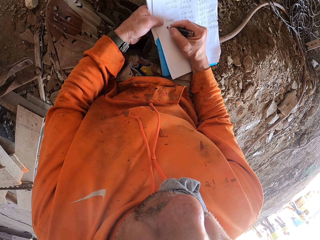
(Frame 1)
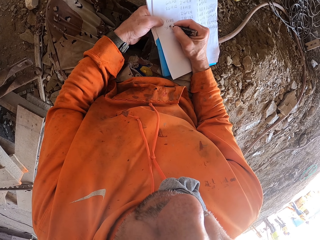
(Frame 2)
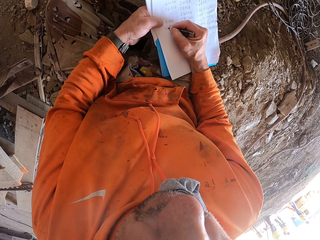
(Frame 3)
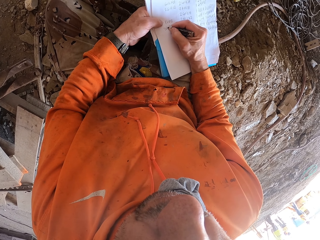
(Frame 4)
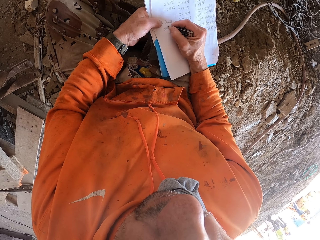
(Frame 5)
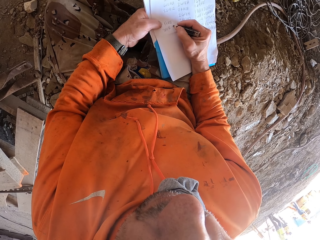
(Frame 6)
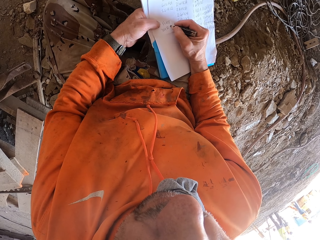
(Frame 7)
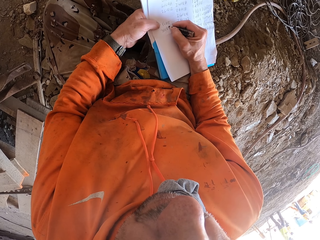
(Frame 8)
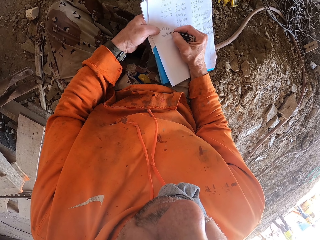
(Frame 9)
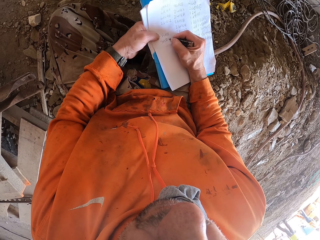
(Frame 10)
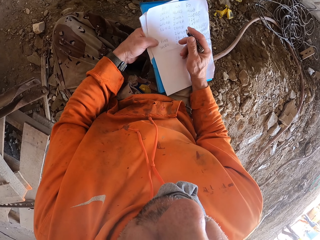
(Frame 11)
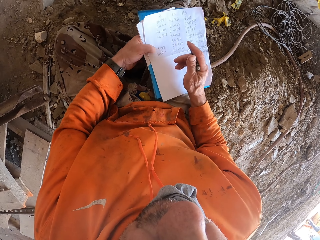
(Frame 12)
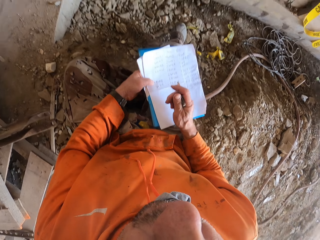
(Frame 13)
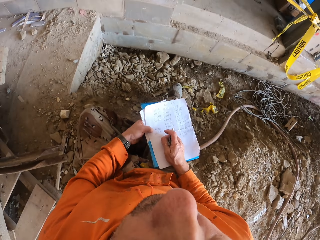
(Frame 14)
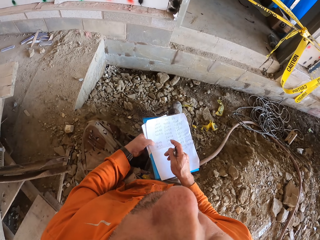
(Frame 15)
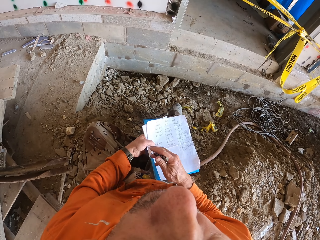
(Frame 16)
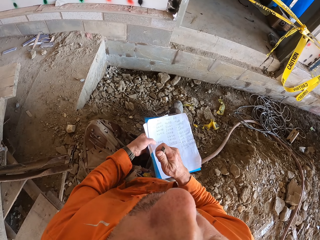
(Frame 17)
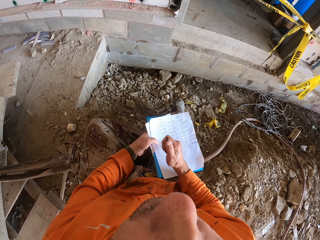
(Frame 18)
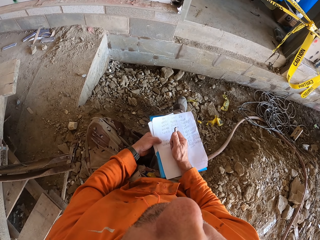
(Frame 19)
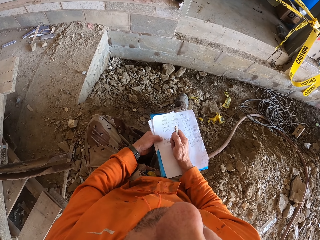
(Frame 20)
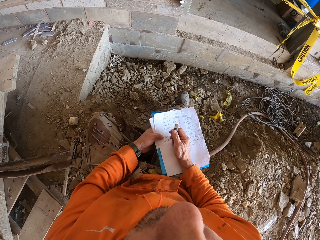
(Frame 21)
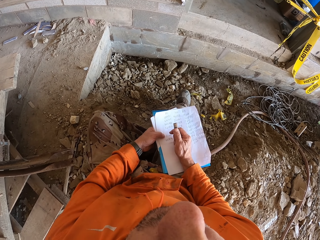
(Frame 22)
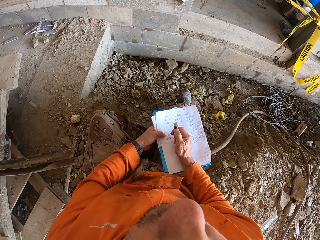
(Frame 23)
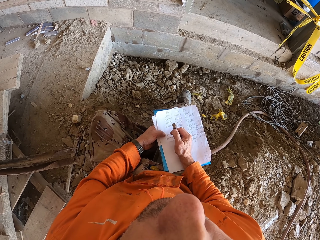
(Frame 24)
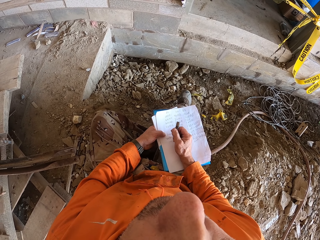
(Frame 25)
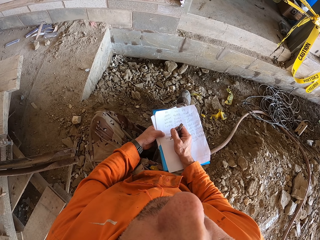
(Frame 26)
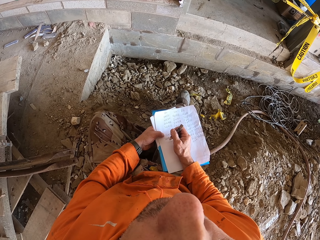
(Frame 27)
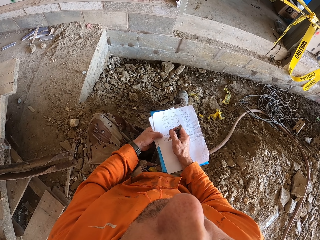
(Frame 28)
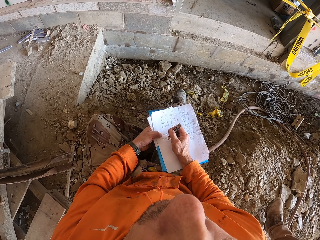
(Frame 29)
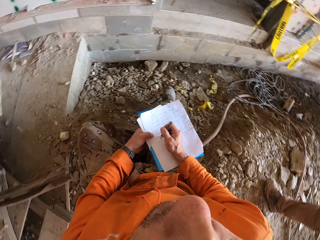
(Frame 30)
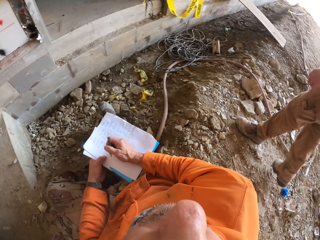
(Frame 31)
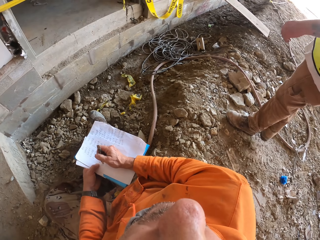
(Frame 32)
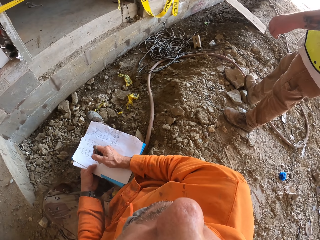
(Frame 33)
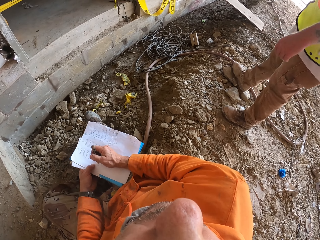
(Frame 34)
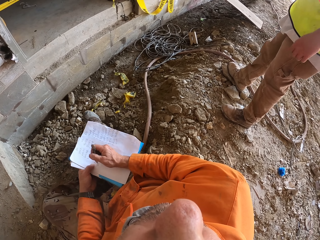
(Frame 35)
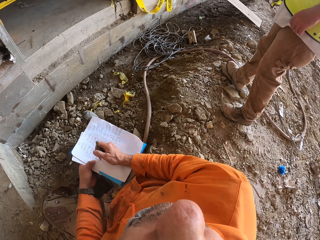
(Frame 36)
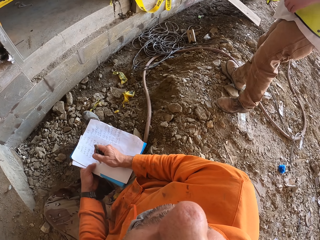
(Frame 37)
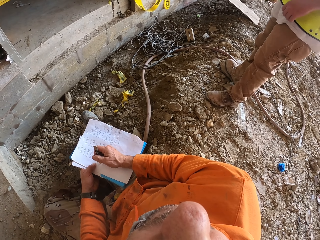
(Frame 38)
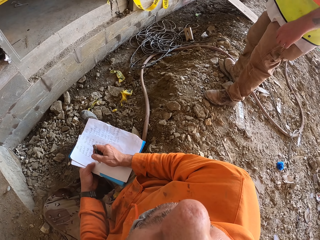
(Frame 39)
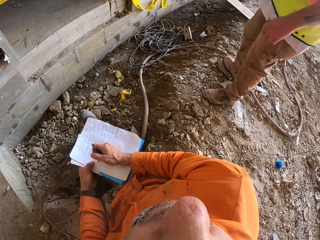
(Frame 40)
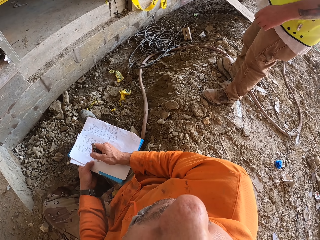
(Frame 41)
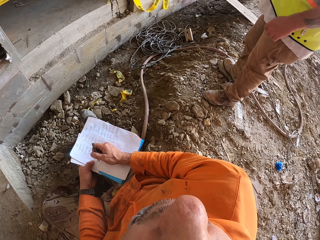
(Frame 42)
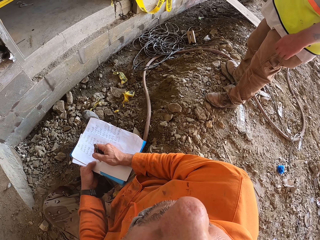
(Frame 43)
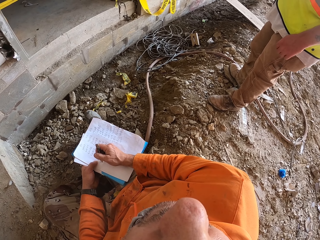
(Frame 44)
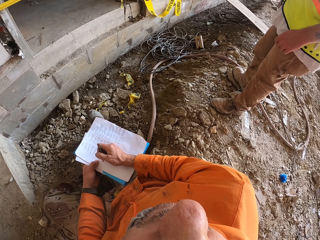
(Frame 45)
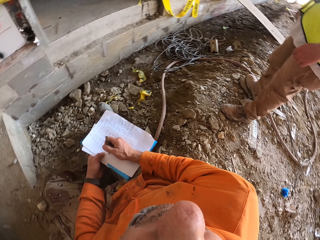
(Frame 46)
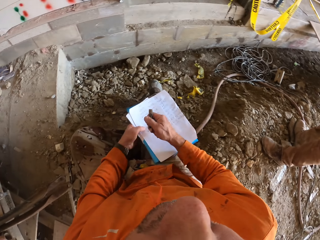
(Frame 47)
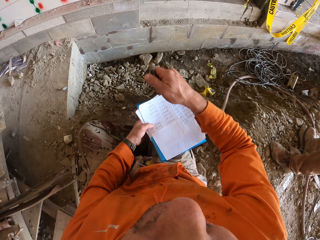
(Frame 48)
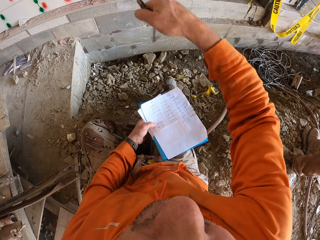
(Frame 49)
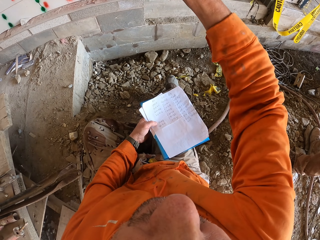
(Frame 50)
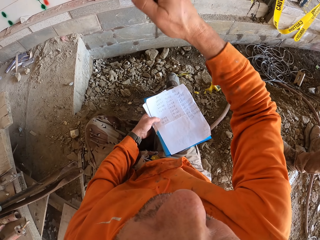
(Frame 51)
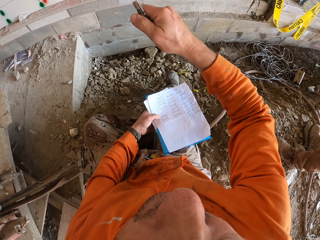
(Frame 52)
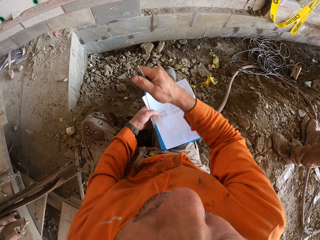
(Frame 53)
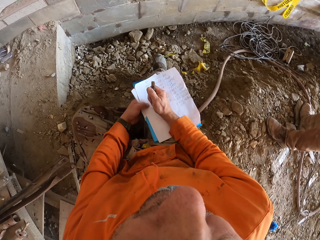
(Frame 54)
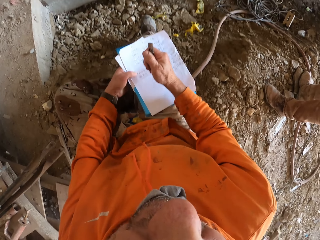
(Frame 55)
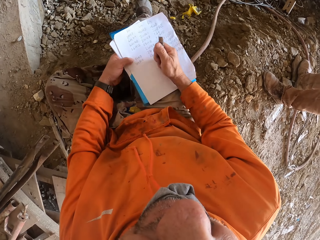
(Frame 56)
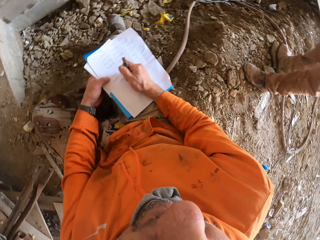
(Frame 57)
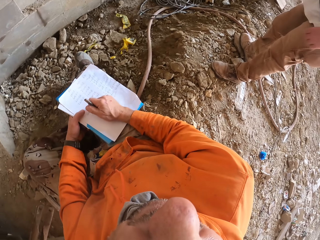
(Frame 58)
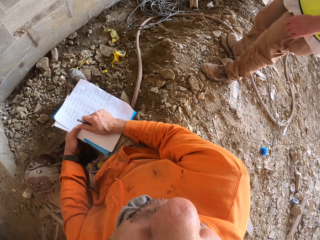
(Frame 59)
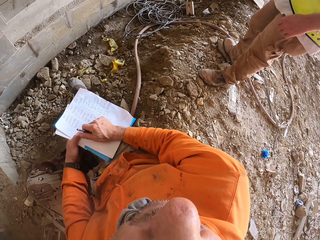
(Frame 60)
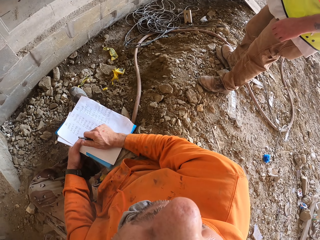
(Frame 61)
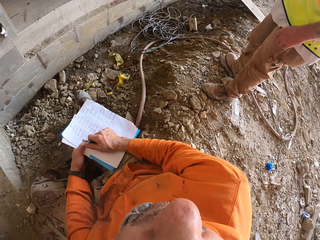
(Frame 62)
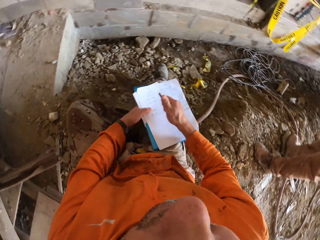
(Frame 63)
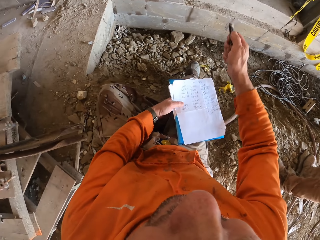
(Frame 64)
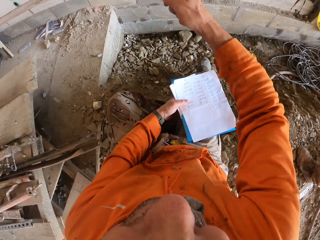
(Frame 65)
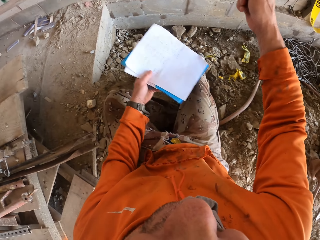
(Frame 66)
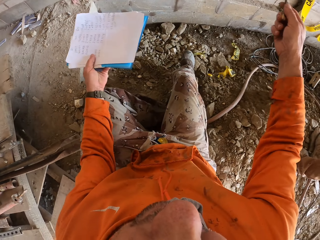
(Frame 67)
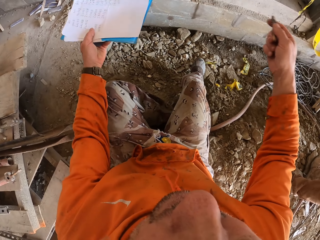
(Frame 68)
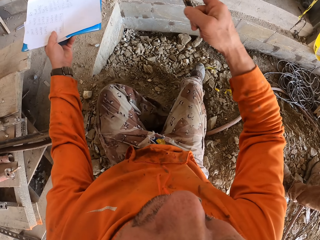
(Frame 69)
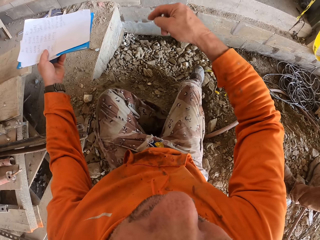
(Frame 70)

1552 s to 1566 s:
The camera wearer talks to a man. He moves his hand.

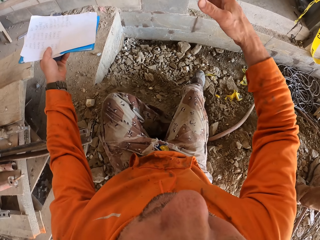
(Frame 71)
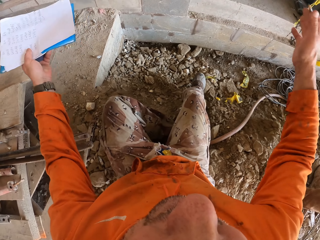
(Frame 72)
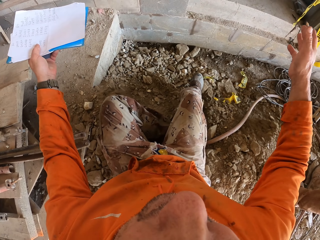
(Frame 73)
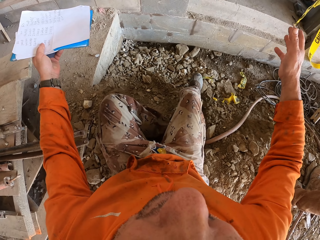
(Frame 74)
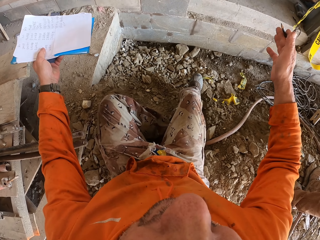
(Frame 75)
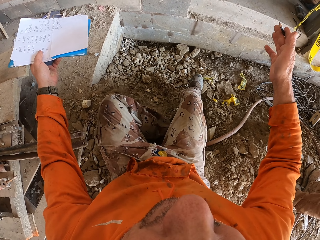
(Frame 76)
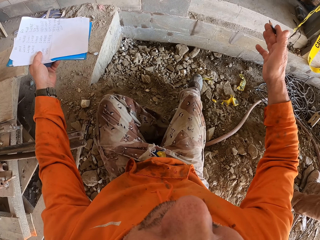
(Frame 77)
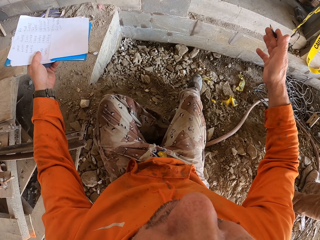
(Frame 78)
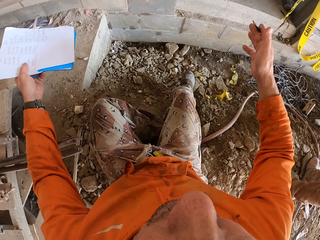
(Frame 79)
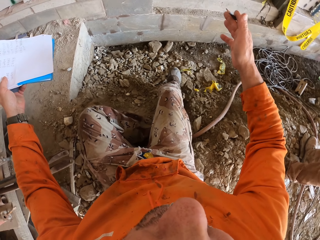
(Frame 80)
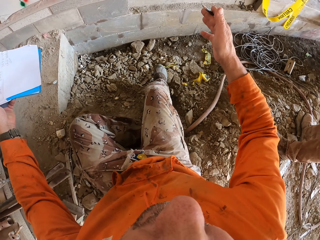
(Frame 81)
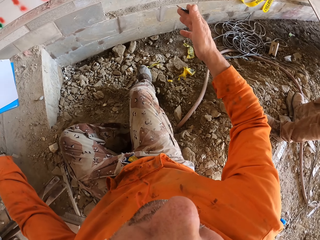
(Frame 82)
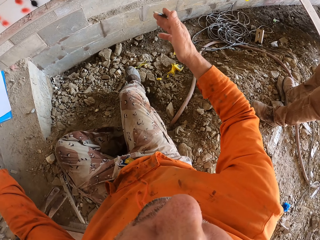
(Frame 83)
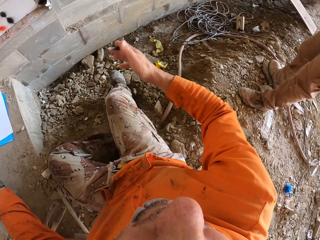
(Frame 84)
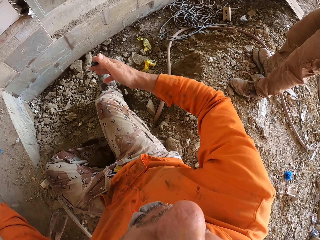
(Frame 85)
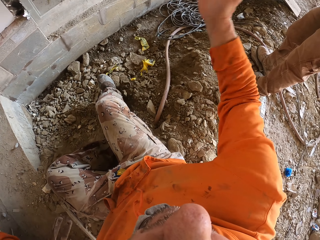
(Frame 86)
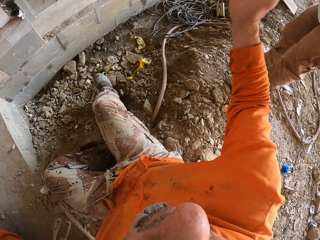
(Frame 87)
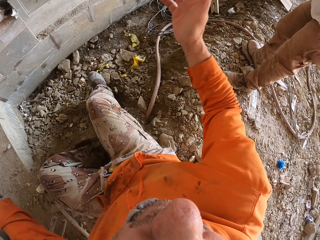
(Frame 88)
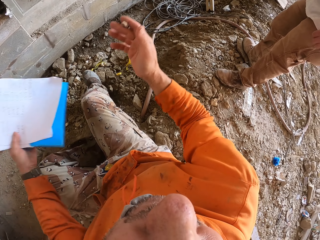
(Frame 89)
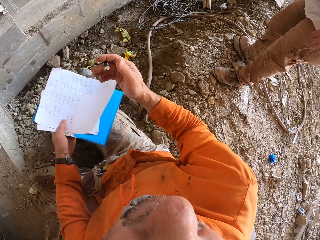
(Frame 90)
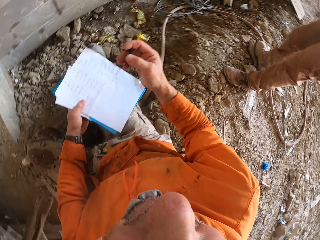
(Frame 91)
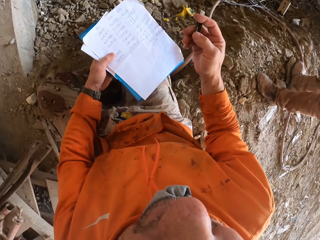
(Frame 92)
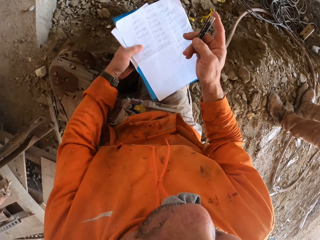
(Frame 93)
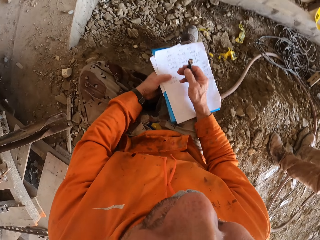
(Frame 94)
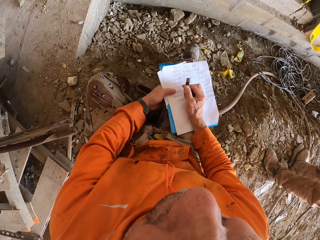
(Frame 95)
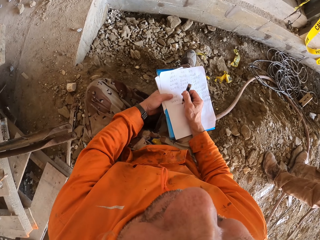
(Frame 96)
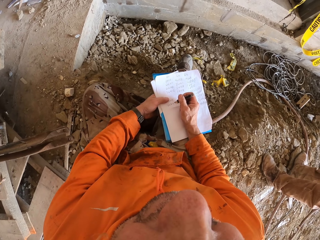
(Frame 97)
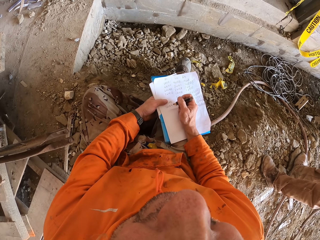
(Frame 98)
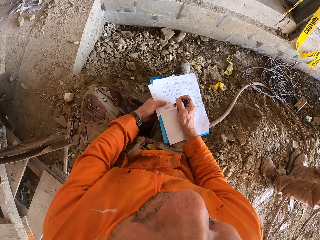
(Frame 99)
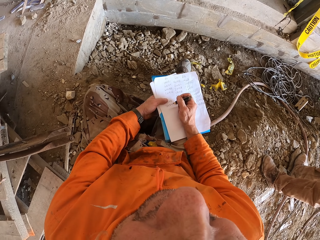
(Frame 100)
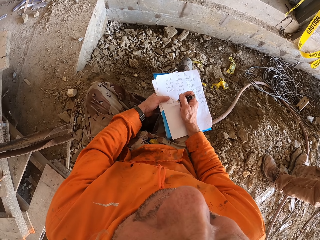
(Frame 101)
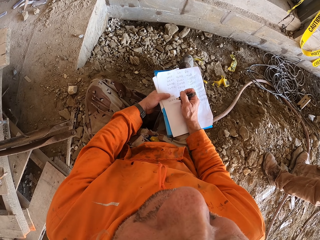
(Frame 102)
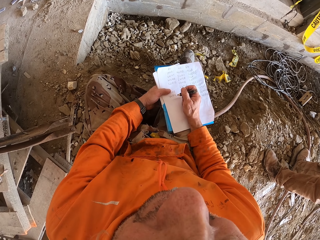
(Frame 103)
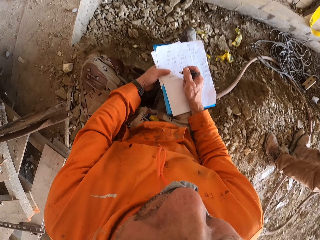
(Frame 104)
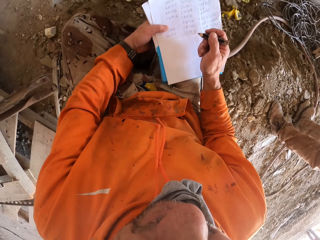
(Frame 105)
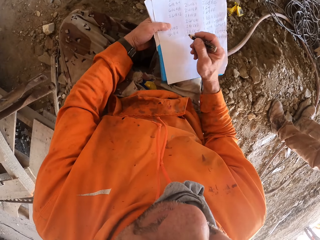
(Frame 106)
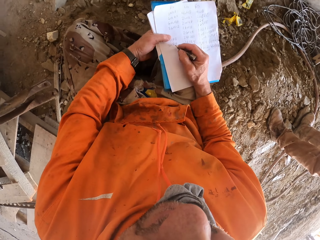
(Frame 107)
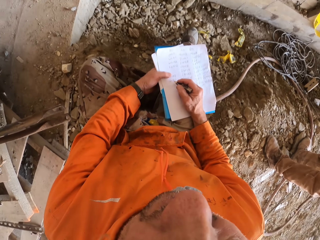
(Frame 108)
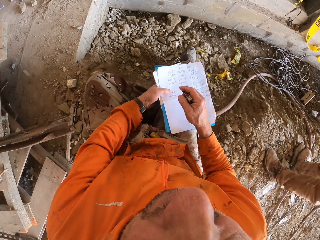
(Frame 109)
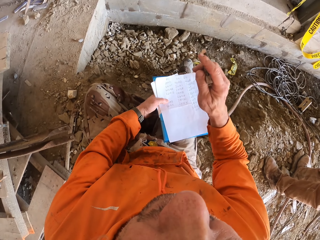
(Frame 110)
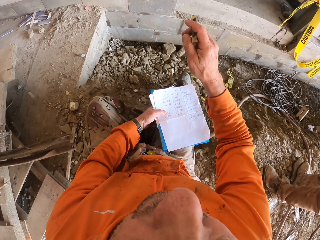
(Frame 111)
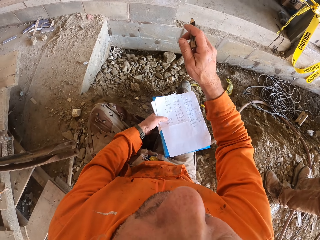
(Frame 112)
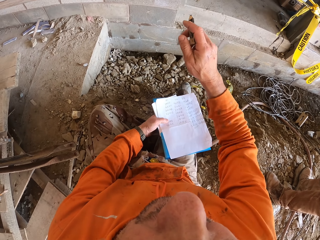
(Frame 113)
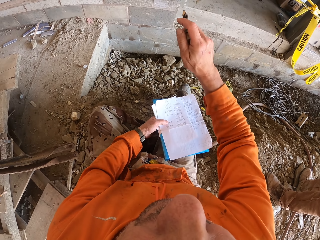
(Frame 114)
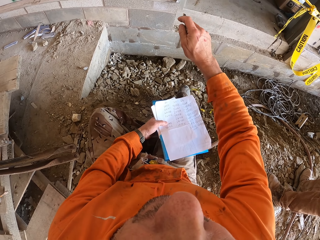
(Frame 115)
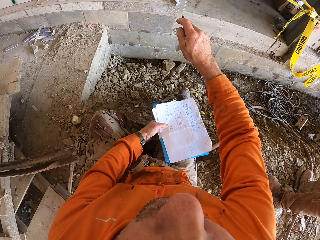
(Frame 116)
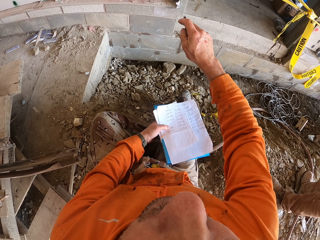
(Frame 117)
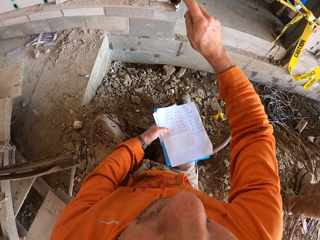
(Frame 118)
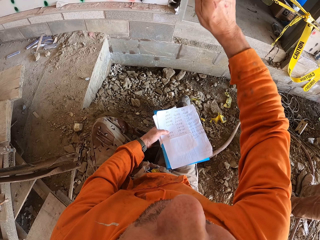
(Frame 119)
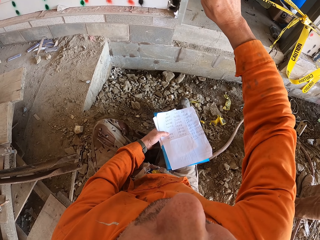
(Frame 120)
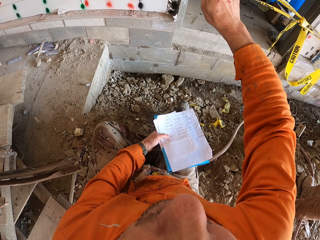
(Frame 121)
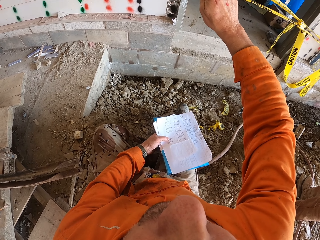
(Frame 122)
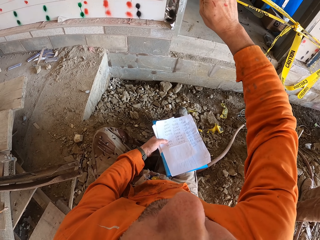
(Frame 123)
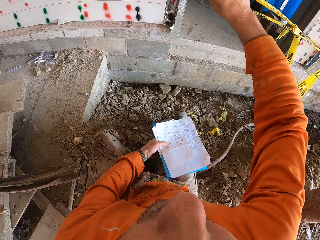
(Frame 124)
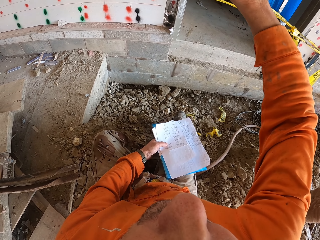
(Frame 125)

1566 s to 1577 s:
A man stands at the site.
